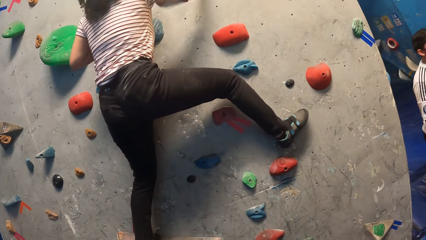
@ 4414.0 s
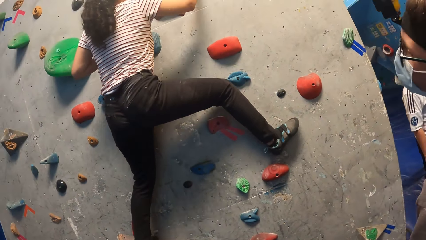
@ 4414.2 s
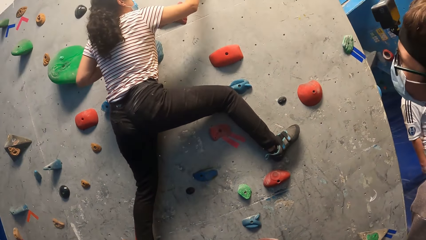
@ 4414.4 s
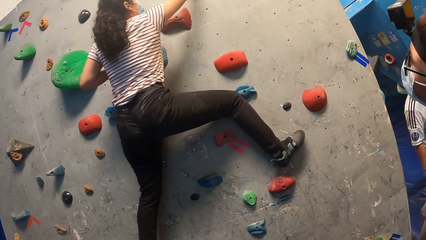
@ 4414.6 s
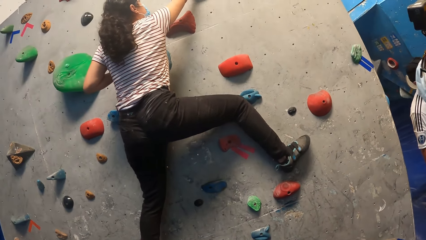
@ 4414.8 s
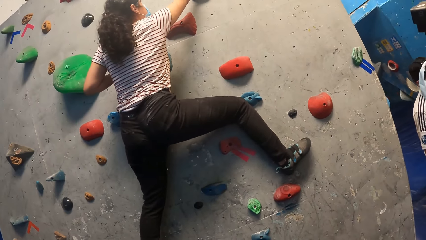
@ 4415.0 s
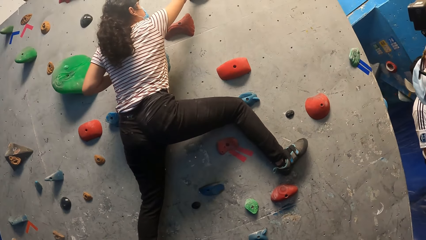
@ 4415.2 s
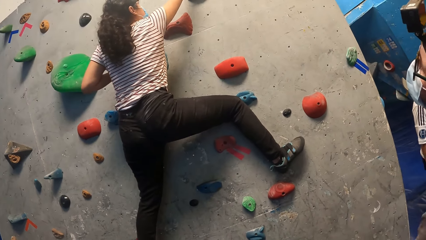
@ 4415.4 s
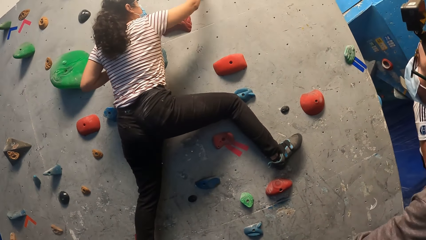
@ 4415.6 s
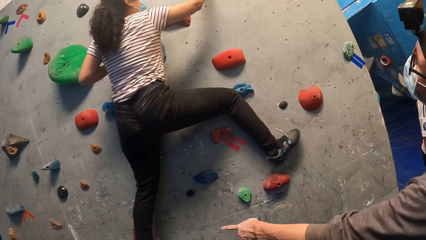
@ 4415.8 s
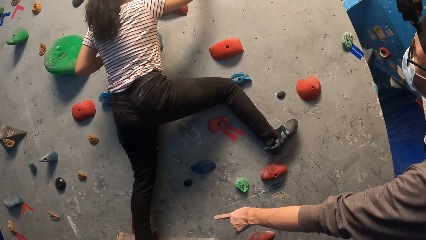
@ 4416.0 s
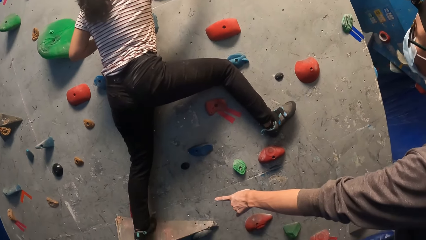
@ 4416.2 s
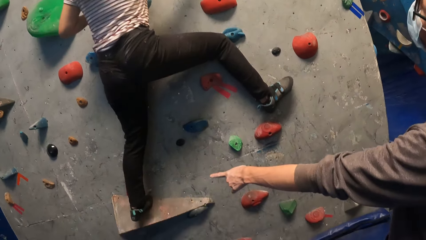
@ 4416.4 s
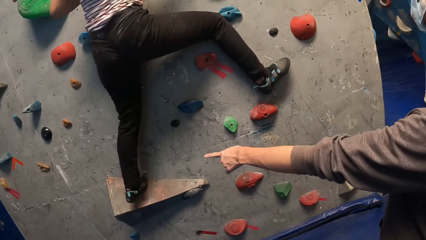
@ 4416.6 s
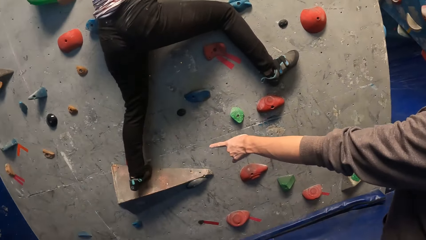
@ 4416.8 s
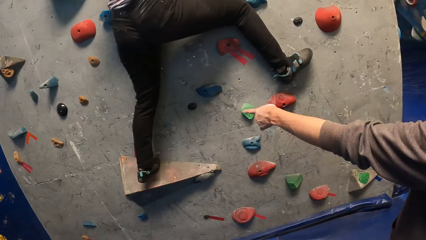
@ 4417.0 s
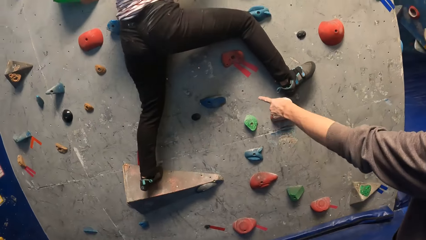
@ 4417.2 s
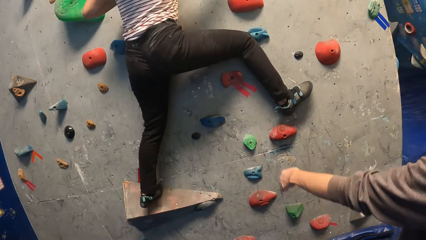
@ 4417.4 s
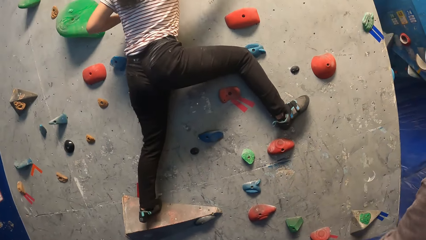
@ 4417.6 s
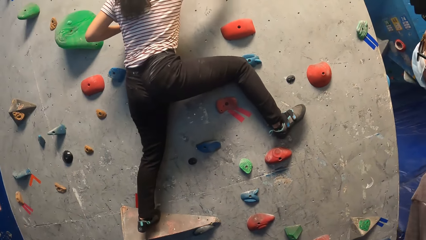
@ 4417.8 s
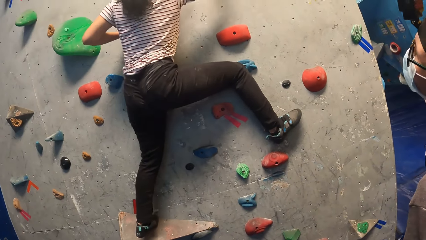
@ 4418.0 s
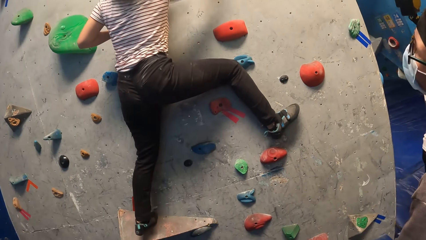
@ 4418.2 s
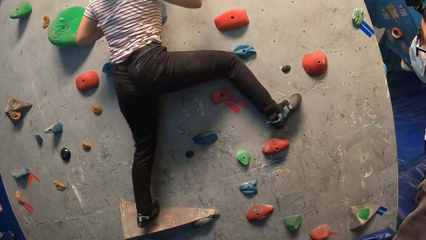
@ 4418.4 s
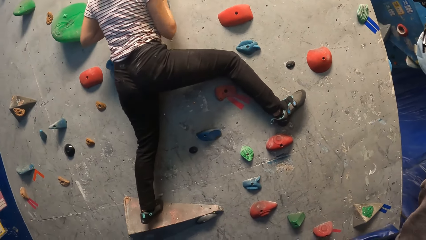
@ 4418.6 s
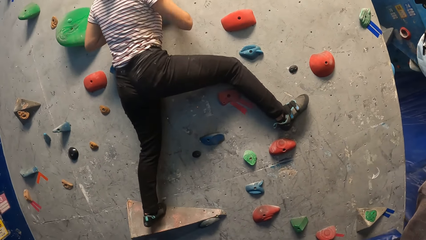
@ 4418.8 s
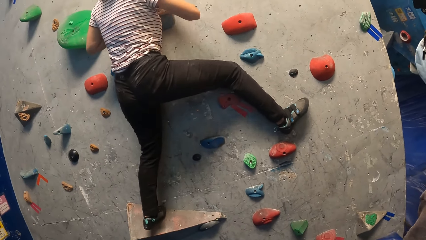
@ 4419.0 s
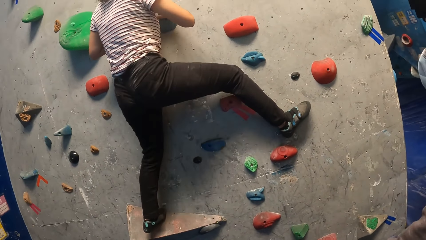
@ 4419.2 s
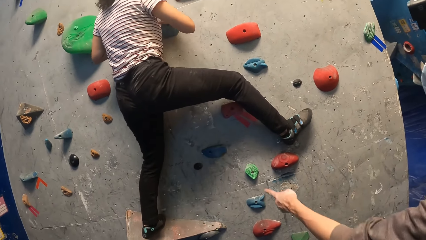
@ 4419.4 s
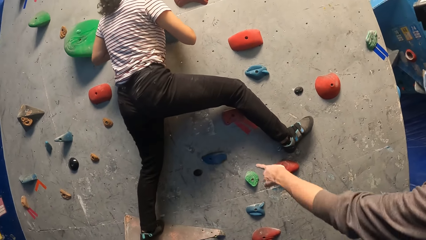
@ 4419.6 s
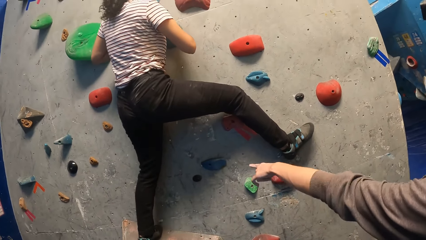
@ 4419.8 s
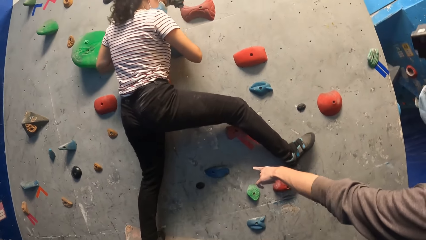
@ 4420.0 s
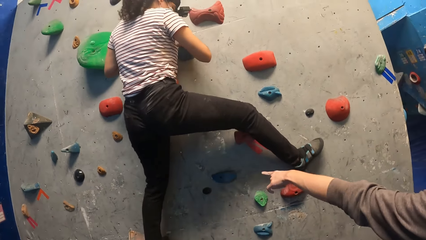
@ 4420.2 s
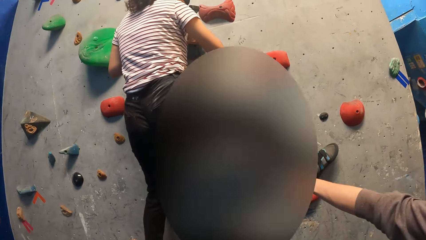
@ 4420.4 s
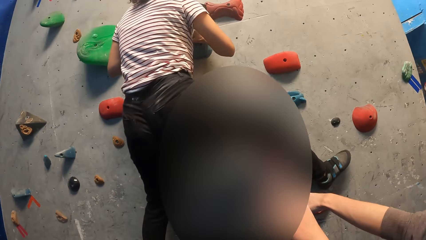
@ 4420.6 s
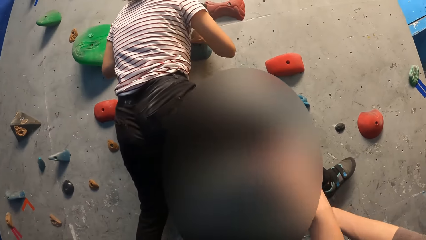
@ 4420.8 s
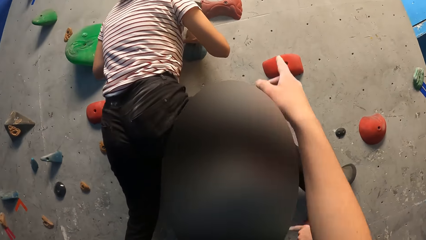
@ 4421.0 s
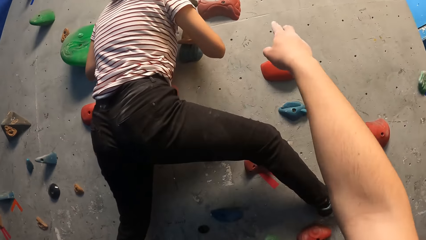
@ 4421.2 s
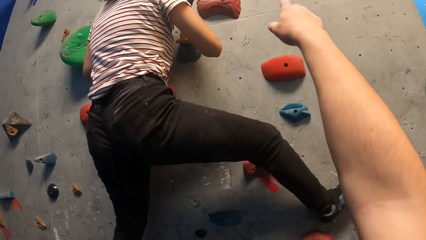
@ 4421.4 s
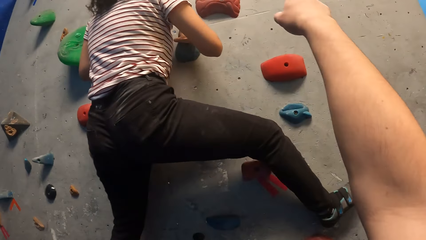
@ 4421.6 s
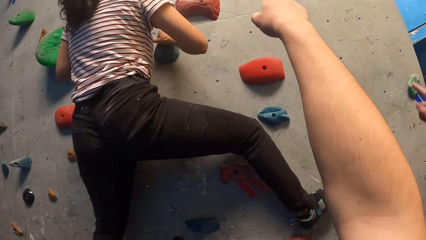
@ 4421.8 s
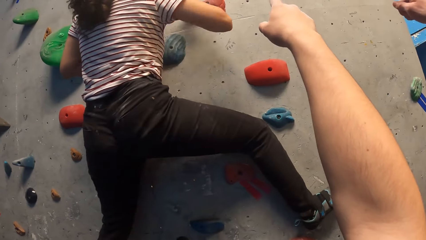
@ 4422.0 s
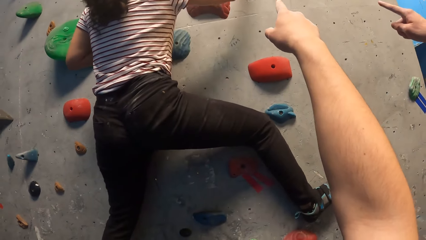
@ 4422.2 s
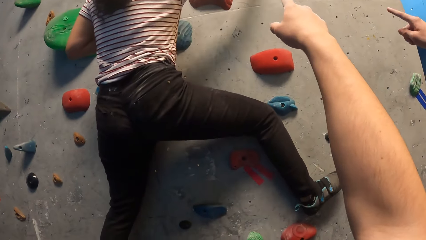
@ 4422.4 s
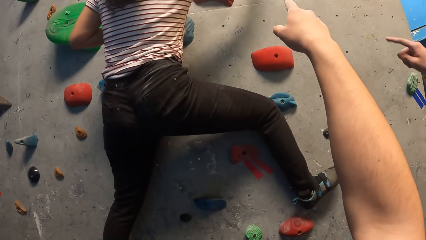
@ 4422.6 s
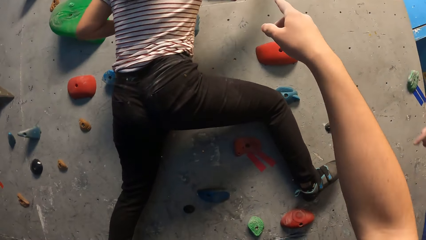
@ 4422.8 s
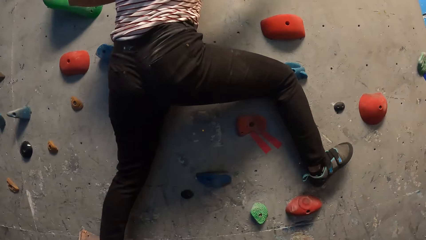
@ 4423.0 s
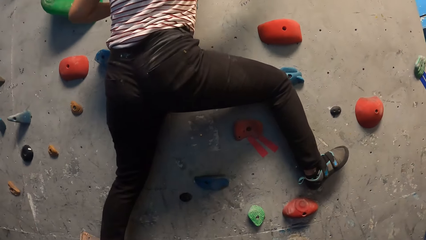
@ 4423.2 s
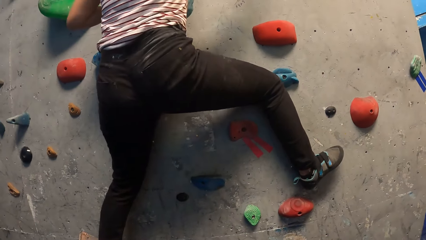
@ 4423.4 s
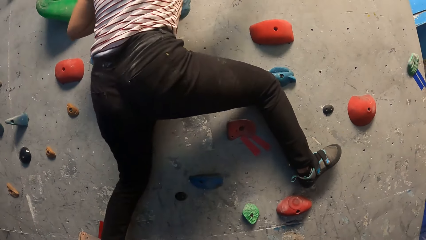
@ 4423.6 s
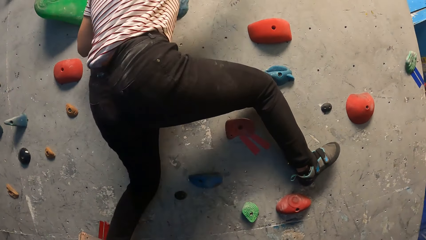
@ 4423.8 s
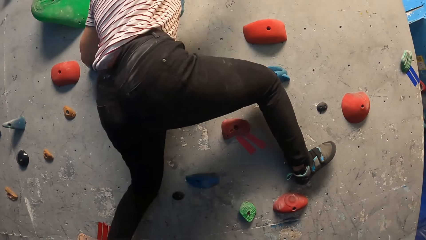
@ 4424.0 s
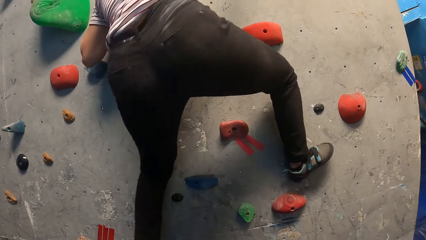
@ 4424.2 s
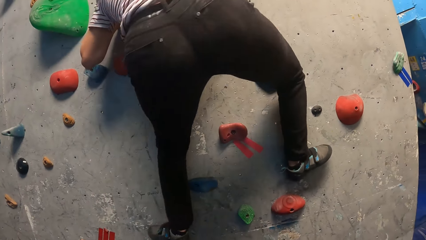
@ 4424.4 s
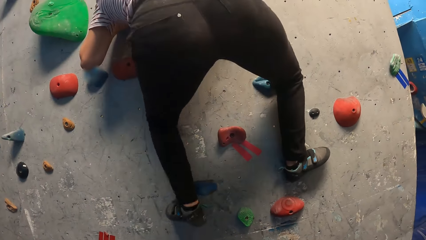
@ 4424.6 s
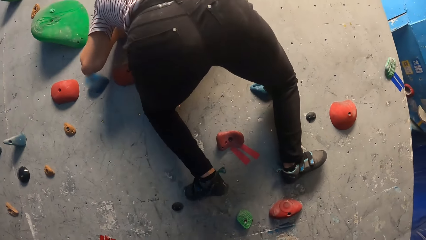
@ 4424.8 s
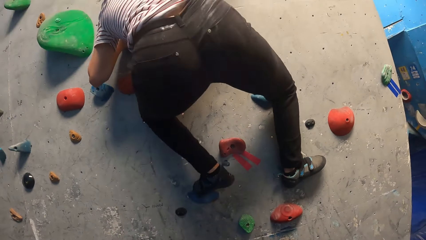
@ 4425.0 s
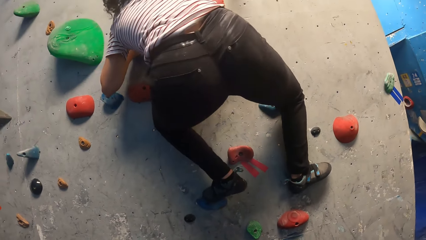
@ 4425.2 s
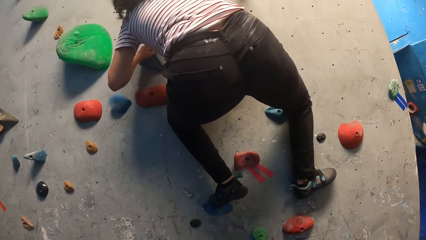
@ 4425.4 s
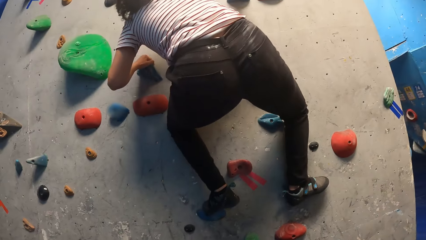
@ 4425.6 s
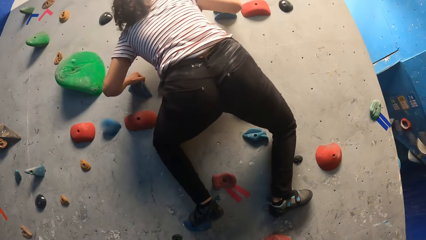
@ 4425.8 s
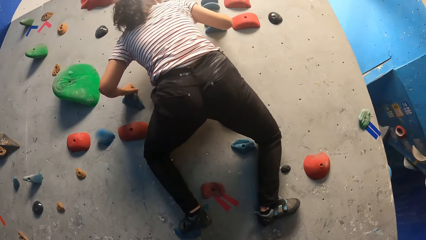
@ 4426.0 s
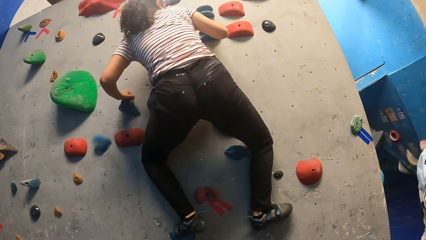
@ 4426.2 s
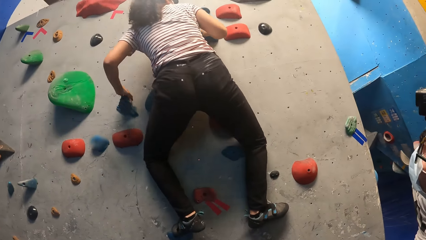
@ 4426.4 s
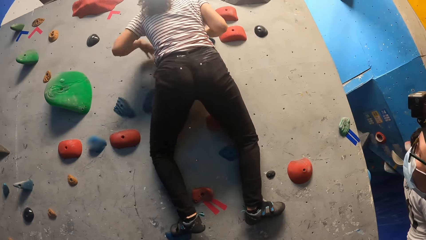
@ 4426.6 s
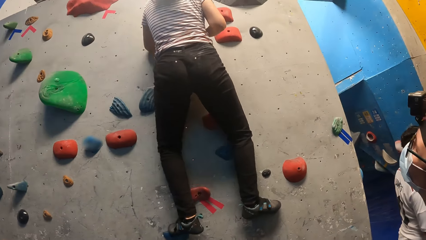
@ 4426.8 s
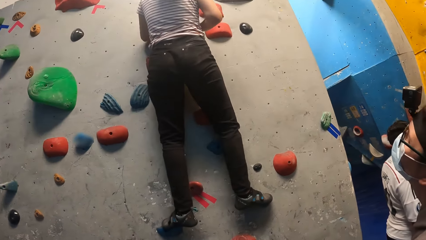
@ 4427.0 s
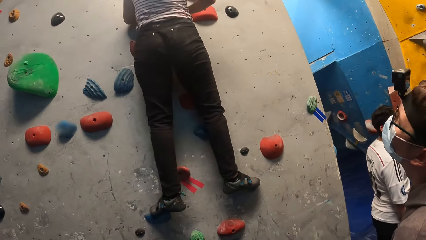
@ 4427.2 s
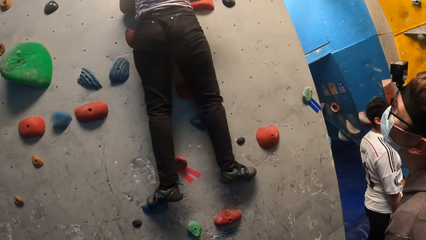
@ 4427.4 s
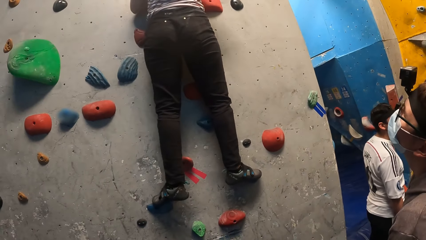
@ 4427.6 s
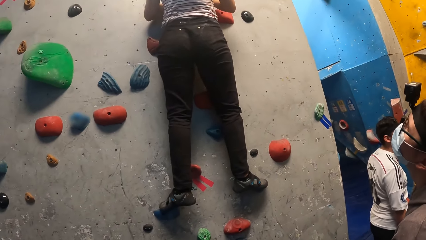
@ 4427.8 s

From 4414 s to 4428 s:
A person points at the wall. The camera wearer points at the wall.

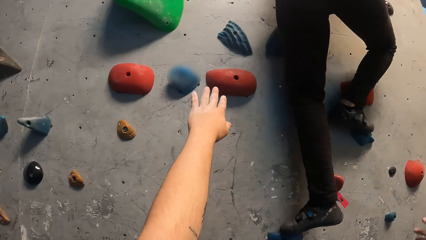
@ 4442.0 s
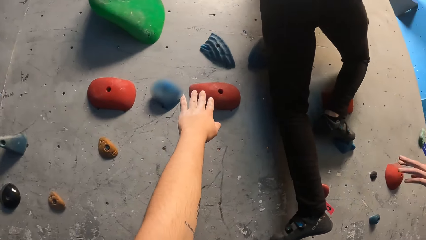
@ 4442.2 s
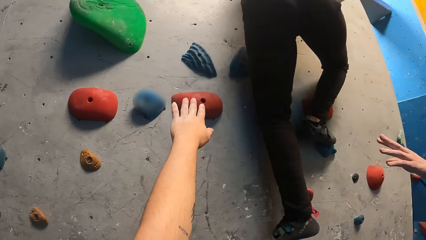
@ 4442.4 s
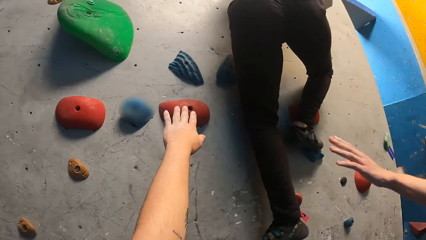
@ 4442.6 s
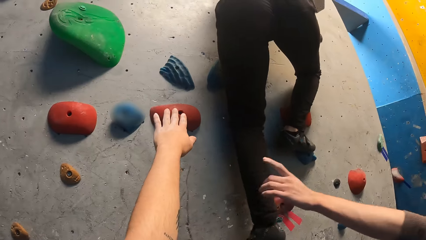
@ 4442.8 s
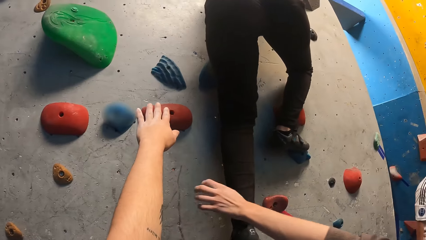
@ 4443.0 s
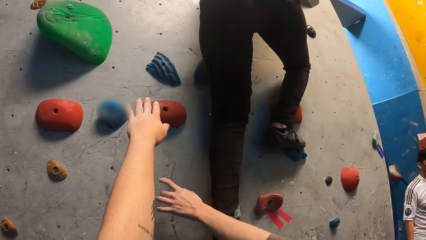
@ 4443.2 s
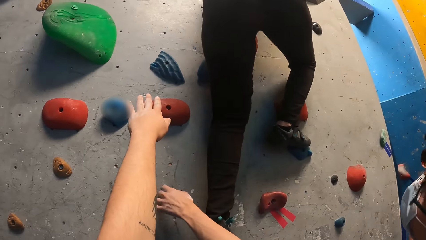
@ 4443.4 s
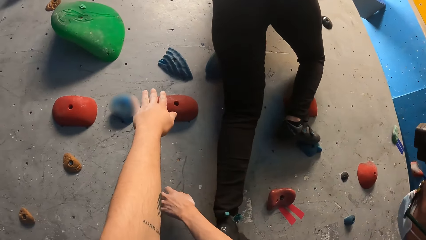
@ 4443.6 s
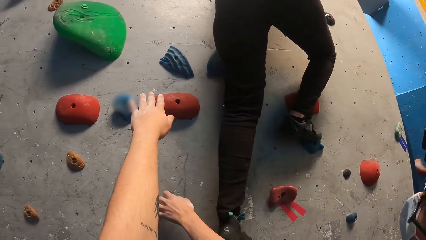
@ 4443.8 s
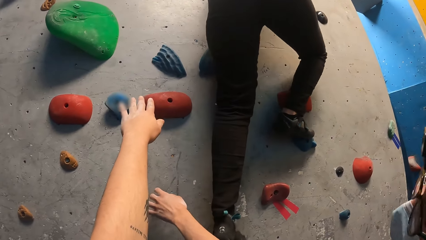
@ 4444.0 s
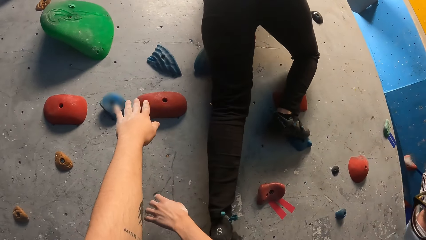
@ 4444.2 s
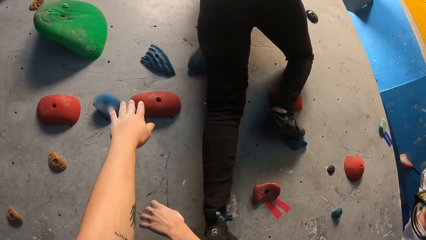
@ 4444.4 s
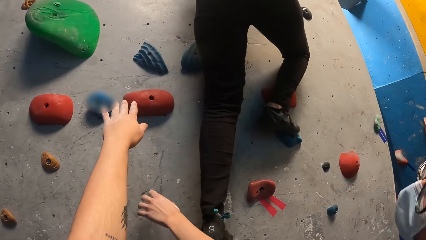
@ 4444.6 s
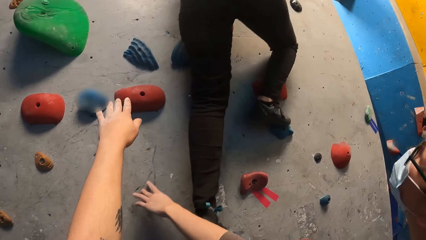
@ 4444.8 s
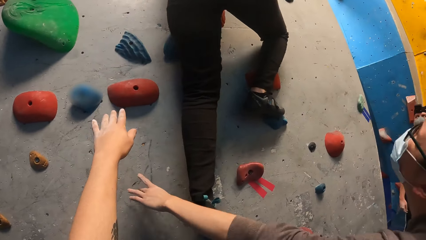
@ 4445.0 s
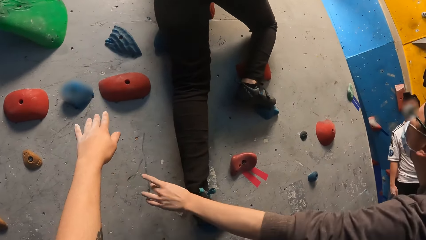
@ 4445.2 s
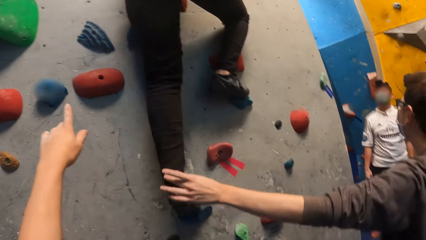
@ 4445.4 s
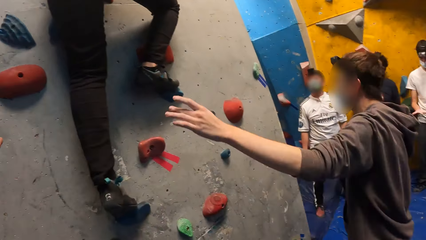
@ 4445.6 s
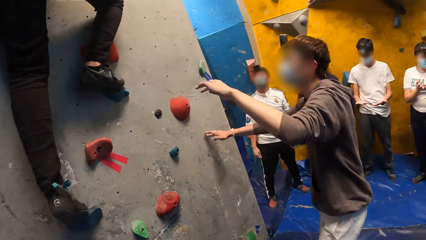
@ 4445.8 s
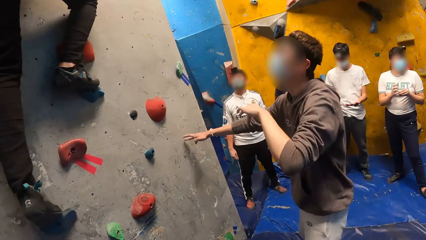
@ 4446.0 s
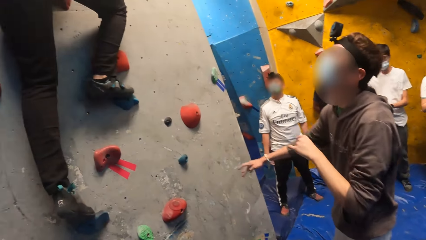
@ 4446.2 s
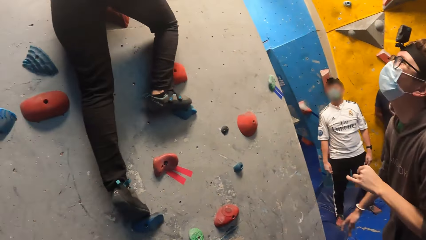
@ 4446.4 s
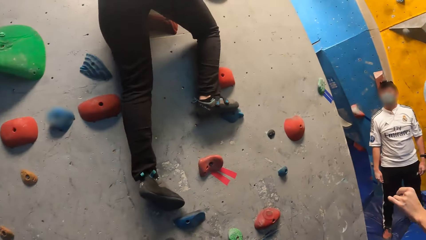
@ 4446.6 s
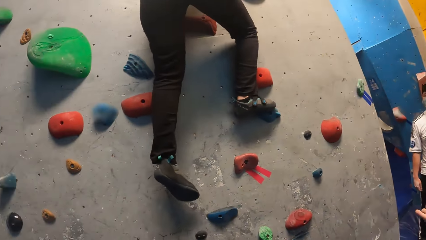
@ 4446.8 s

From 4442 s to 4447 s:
A person touches the wall.
